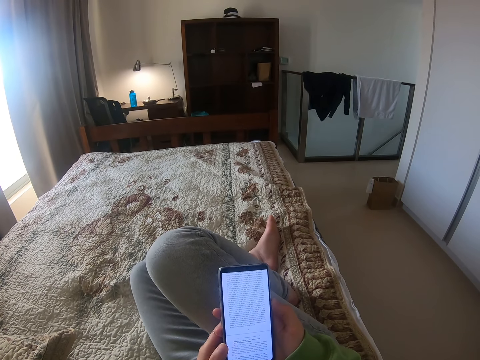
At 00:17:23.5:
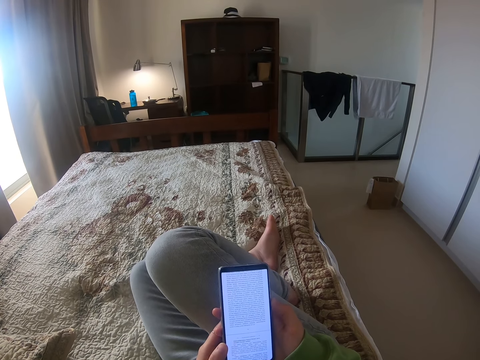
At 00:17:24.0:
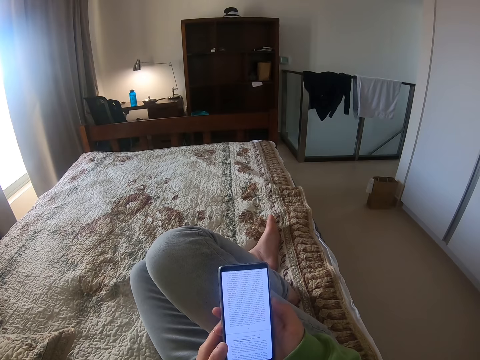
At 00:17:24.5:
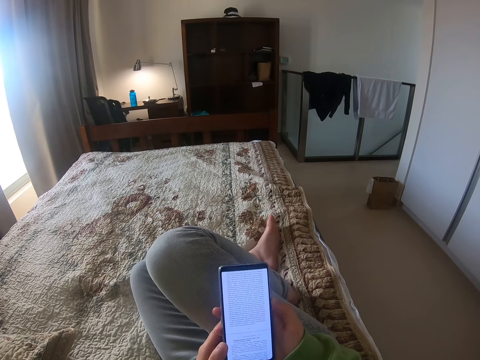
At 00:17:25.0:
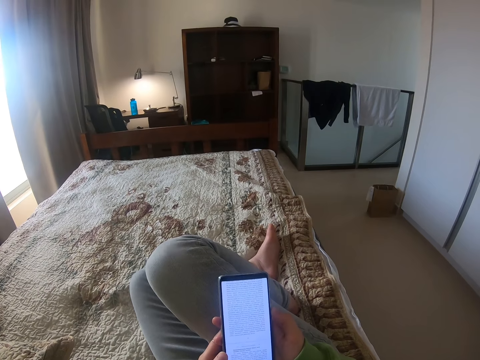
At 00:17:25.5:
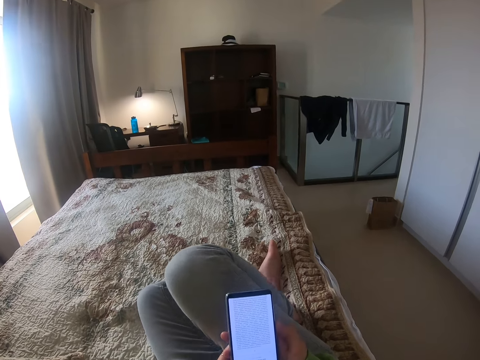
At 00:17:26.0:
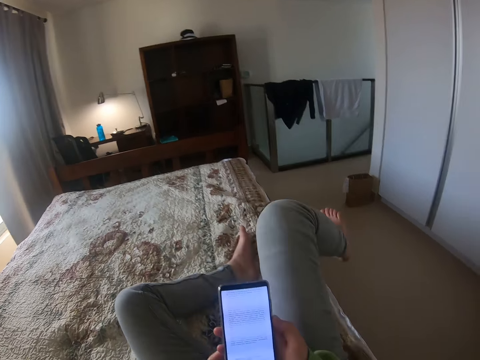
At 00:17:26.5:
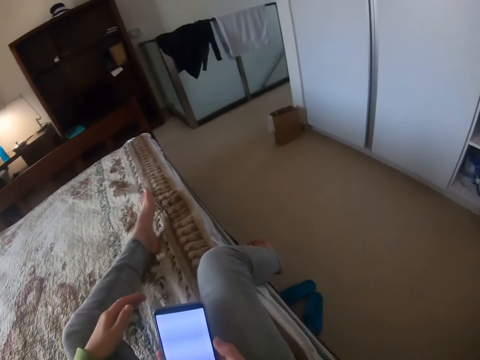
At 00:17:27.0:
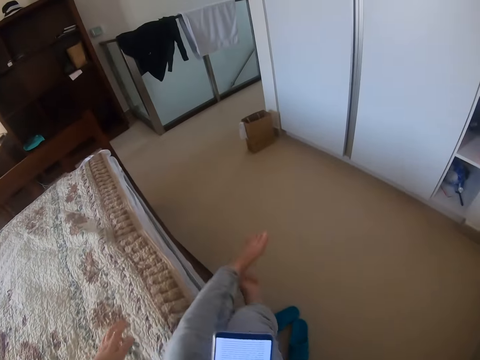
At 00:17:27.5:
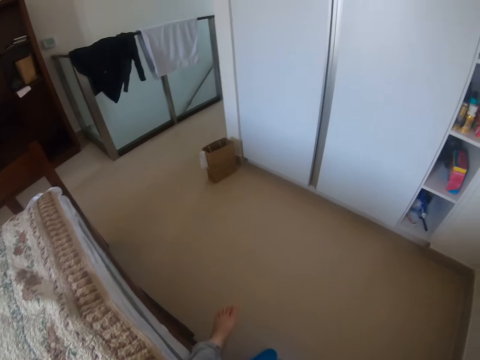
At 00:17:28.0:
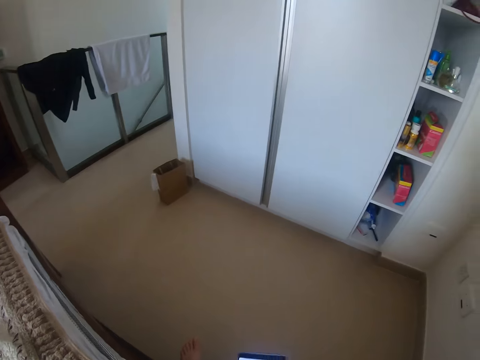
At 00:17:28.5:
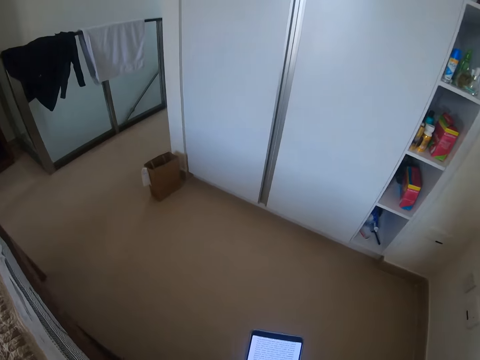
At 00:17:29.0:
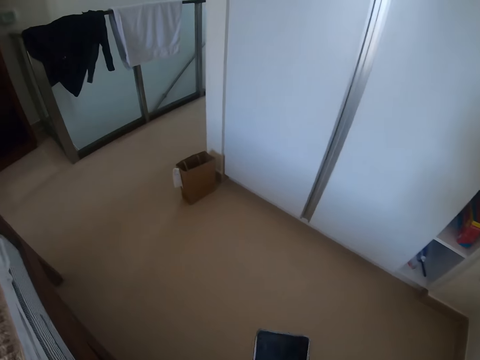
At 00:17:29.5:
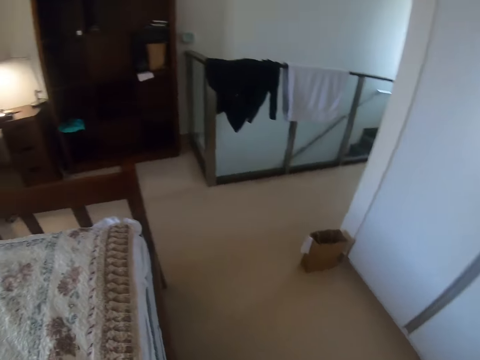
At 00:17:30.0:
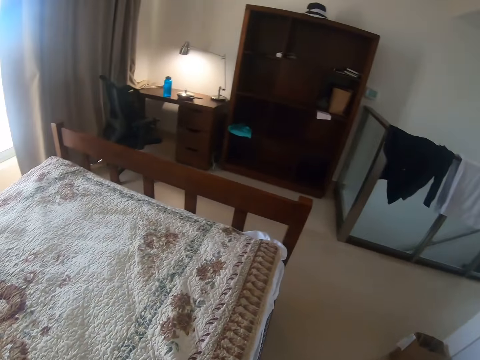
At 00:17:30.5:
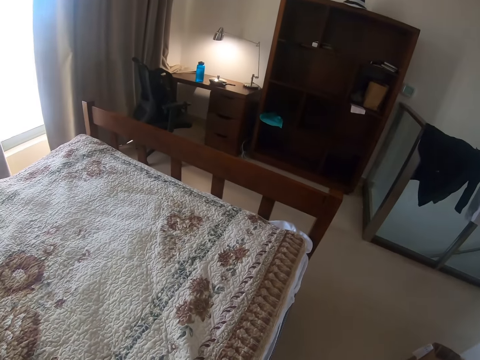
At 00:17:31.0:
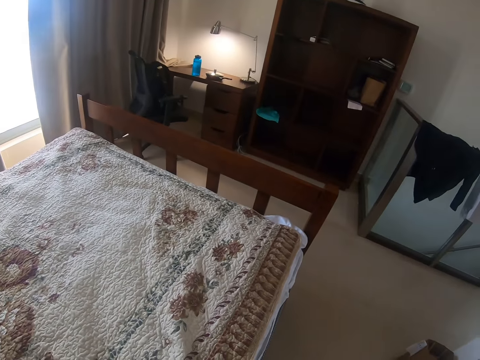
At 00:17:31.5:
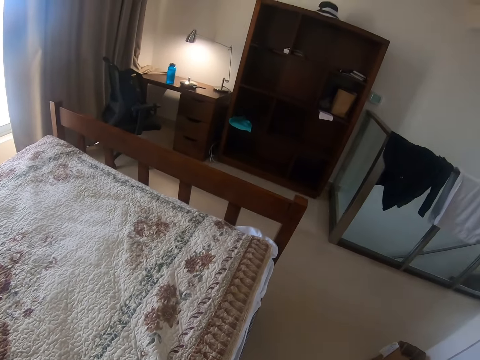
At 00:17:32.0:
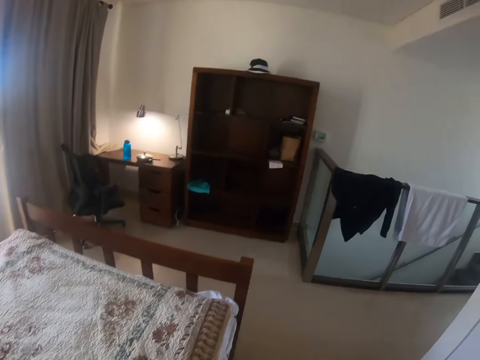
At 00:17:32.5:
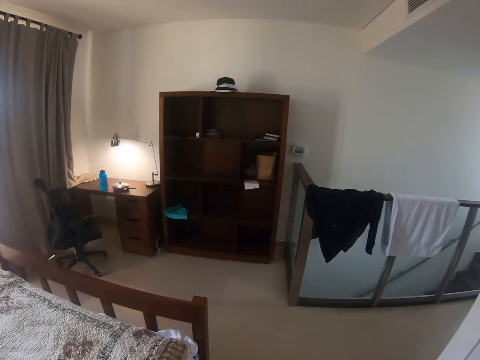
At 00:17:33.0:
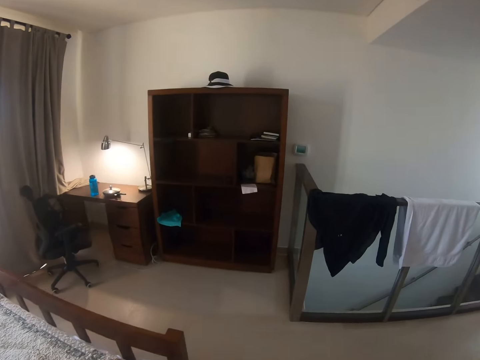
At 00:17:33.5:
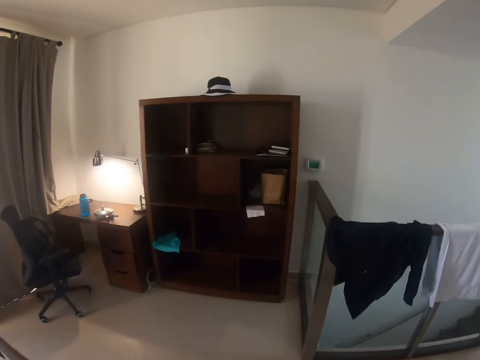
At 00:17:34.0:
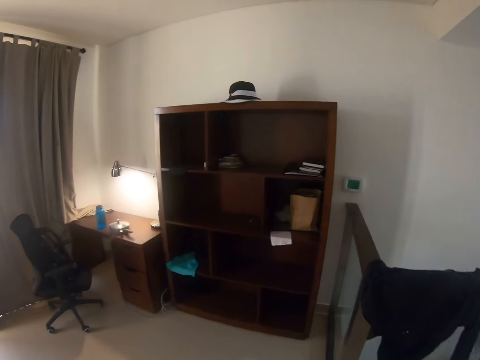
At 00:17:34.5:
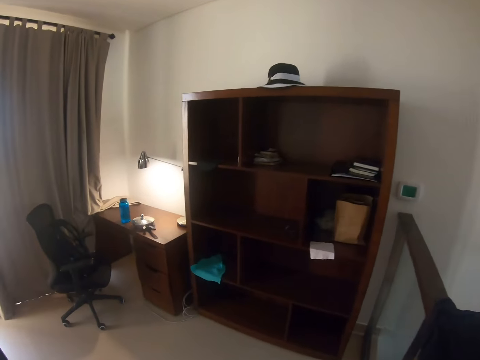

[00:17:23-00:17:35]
The camera wearer gets up off the bed. They wake up from the bed. They make some noise.
